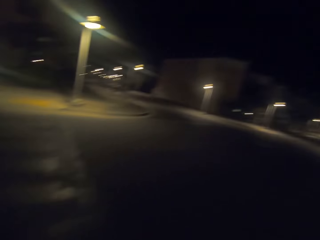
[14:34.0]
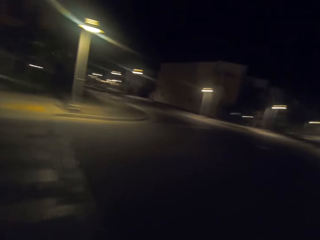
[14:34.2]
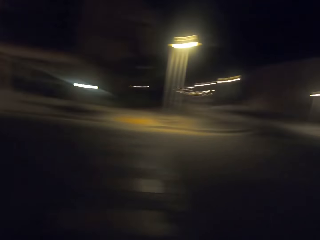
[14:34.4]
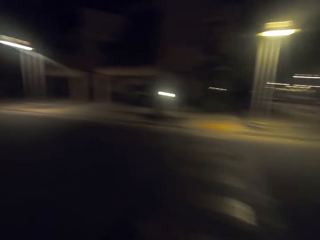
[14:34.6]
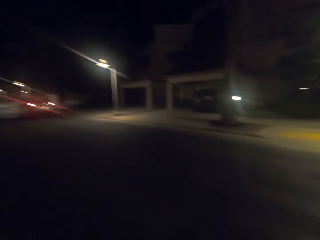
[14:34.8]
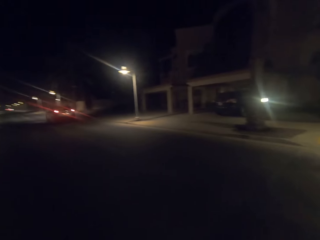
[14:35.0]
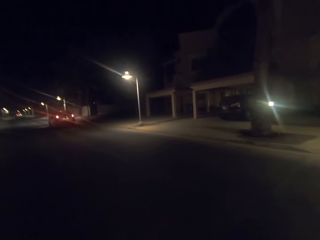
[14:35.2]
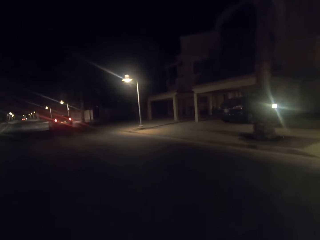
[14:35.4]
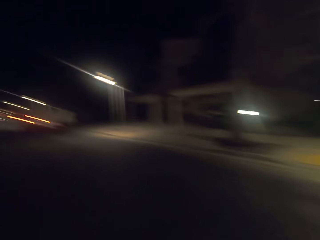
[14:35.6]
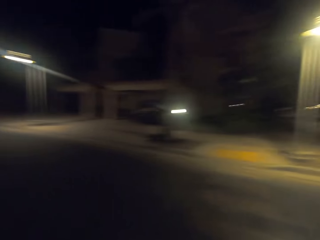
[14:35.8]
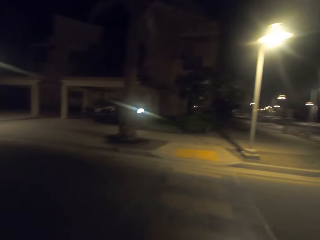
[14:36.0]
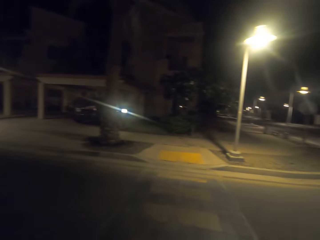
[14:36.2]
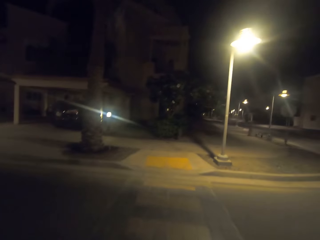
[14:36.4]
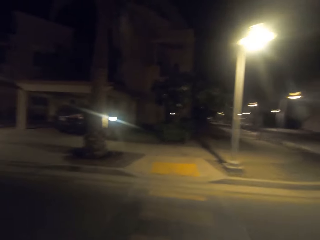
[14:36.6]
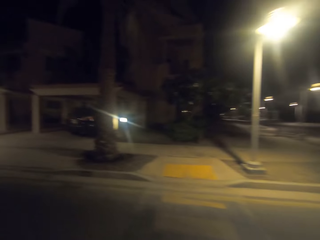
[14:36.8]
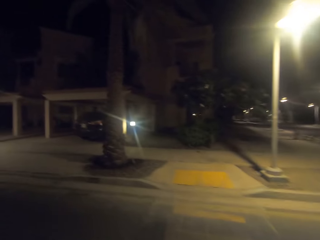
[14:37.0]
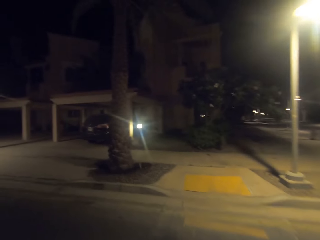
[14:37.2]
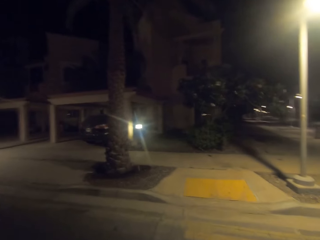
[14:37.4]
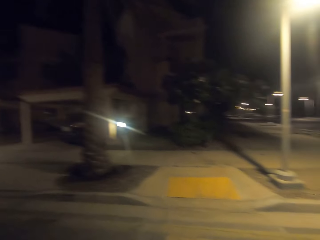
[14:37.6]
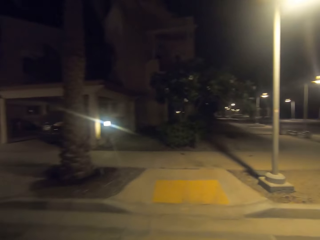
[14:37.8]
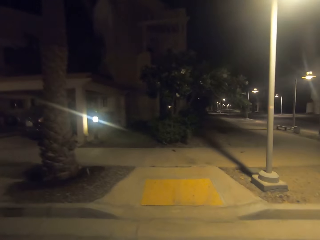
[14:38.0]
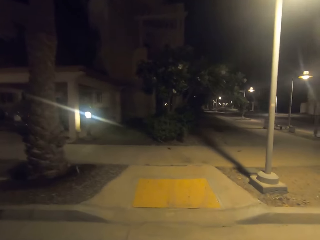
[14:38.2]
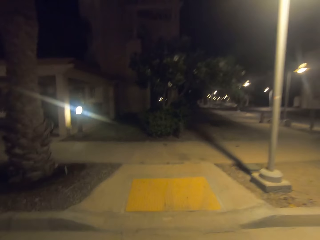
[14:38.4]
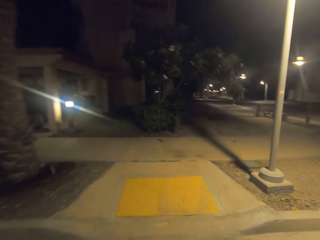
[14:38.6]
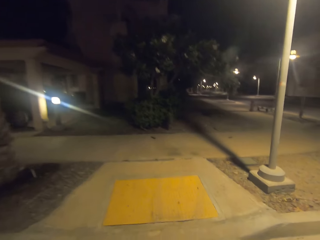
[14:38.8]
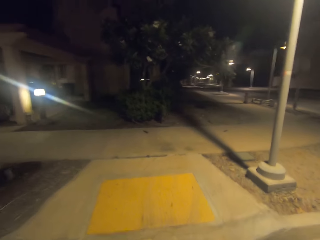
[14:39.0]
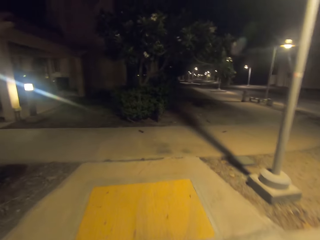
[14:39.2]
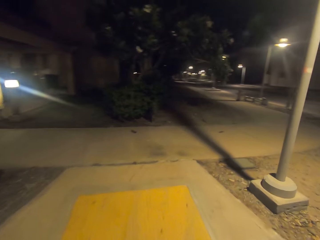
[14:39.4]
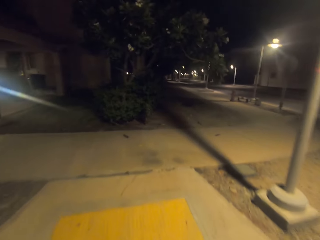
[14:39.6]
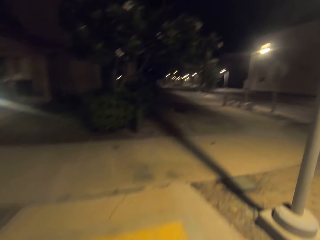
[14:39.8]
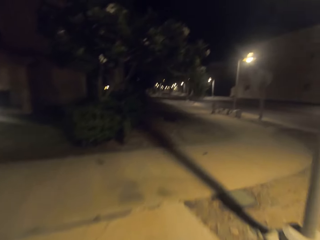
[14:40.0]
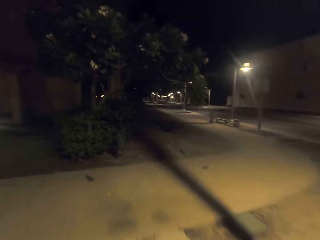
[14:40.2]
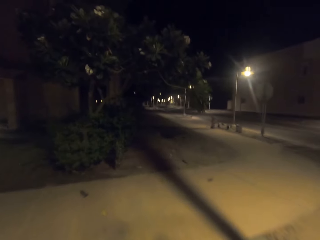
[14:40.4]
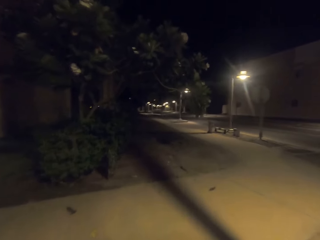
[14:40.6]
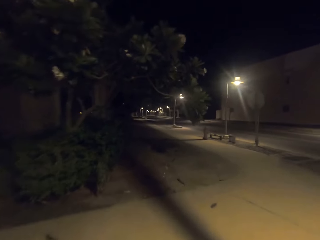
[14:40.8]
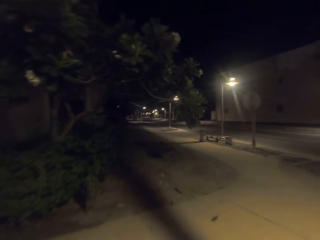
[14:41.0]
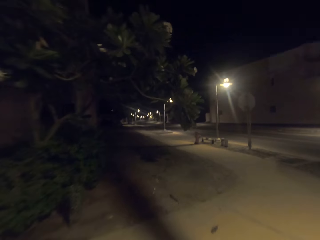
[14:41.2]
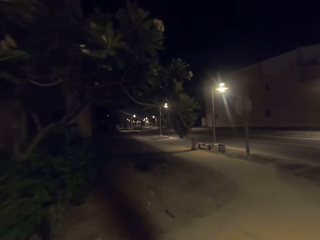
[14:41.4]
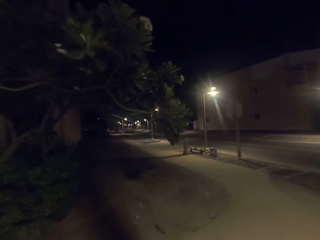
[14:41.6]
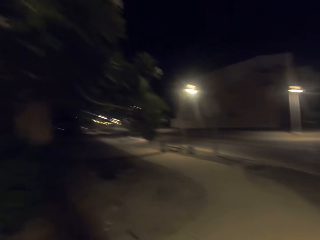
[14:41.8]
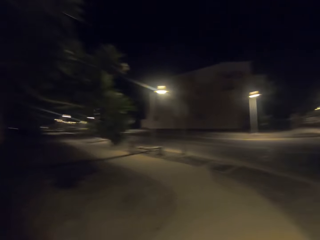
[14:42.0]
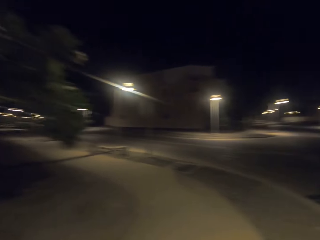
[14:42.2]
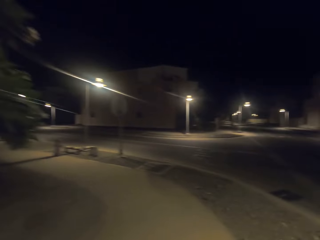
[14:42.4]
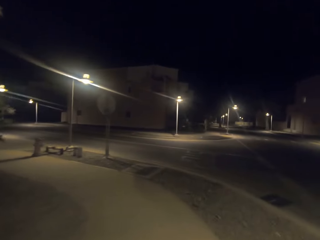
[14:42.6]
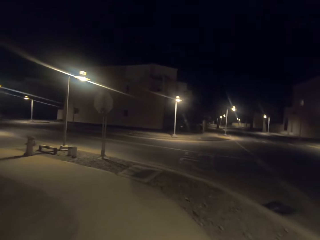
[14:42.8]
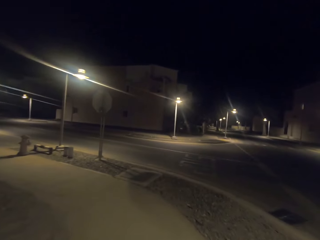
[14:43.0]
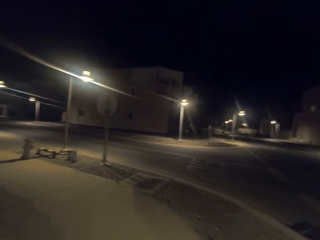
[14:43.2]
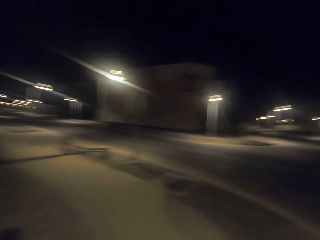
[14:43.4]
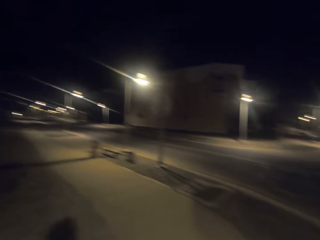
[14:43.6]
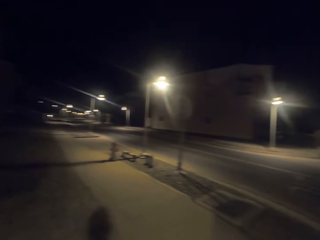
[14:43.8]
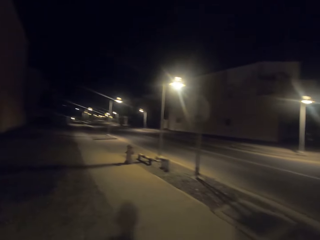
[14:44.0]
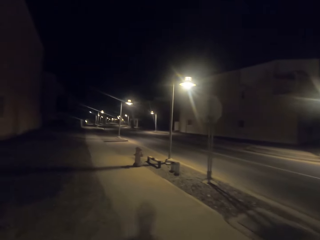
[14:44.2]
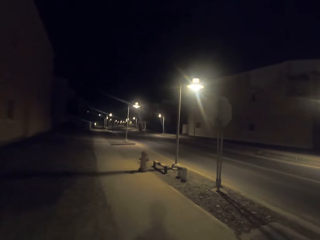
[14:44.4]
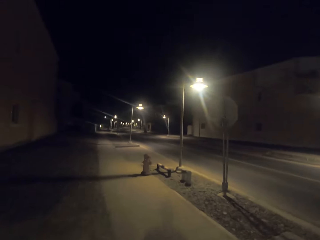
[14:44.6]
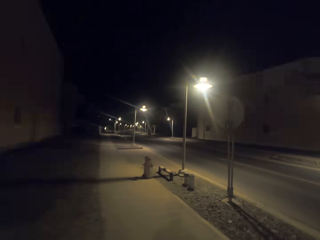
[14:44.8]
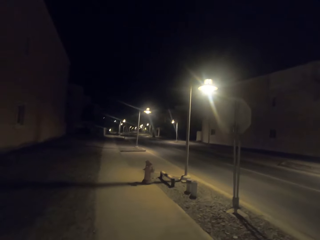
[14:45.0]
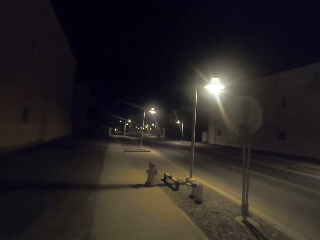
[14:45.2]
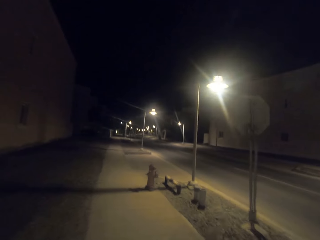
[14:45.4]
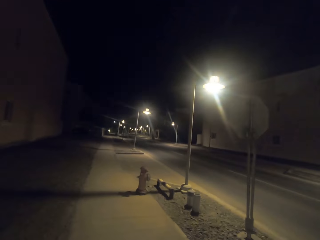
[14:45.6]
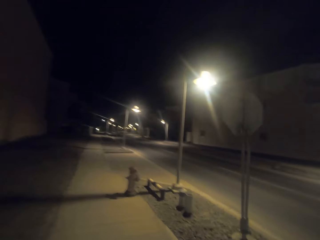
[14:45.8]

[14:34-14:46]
The camera wearer crosses the road. They walk on the sidewalk.

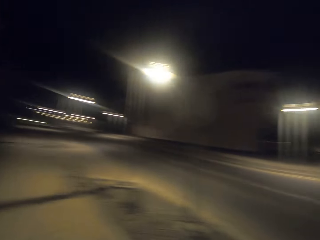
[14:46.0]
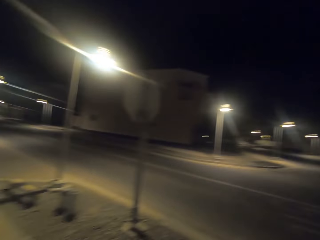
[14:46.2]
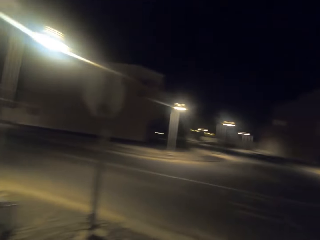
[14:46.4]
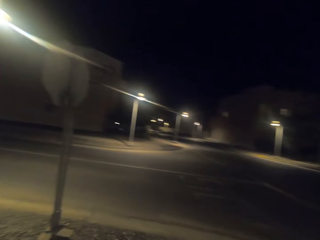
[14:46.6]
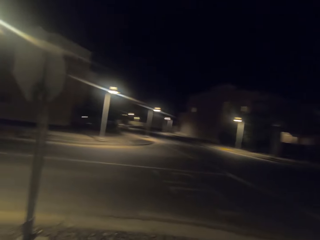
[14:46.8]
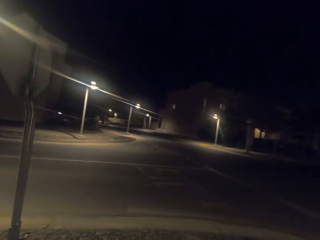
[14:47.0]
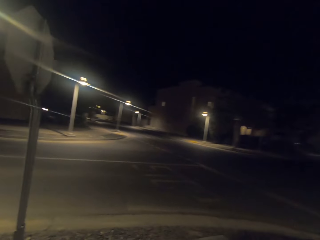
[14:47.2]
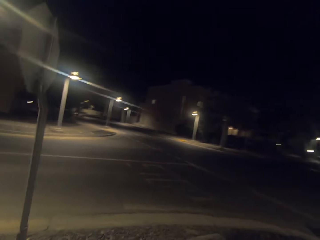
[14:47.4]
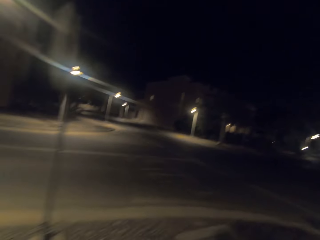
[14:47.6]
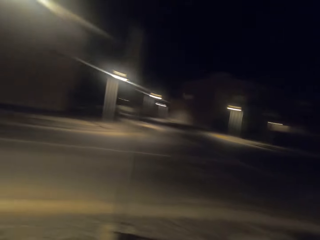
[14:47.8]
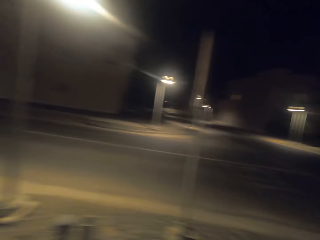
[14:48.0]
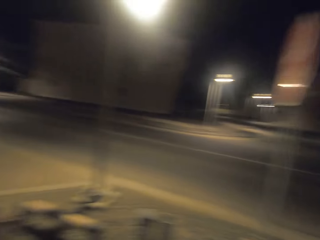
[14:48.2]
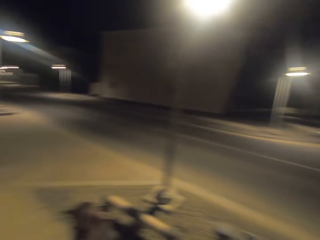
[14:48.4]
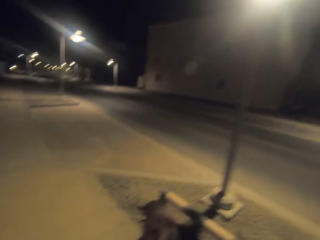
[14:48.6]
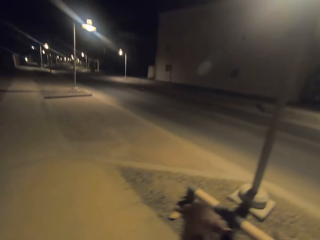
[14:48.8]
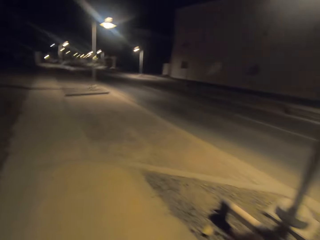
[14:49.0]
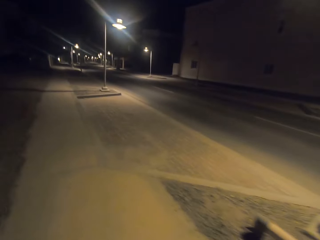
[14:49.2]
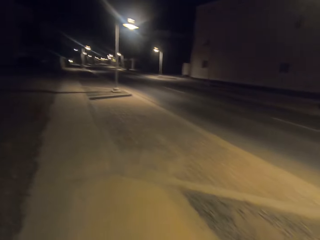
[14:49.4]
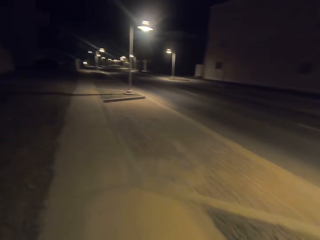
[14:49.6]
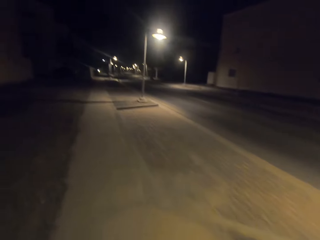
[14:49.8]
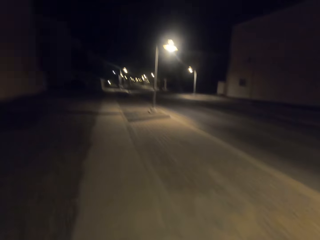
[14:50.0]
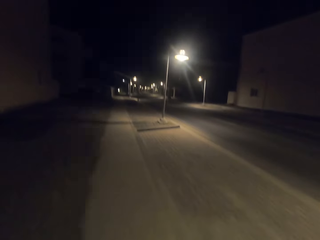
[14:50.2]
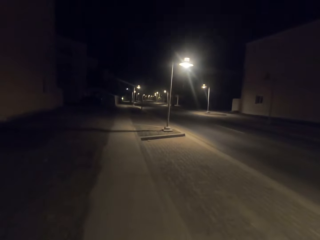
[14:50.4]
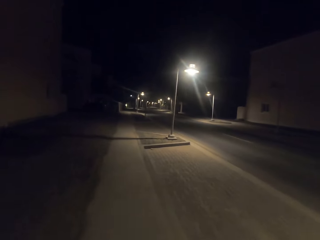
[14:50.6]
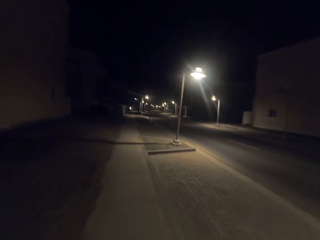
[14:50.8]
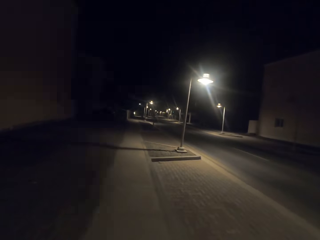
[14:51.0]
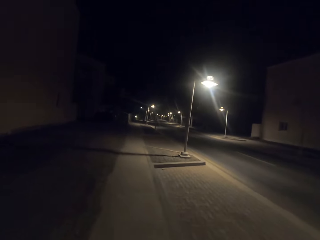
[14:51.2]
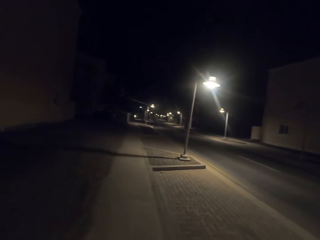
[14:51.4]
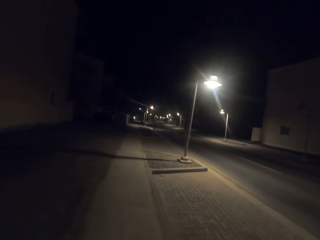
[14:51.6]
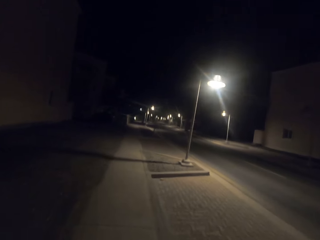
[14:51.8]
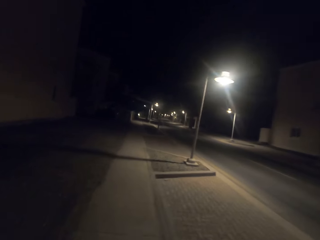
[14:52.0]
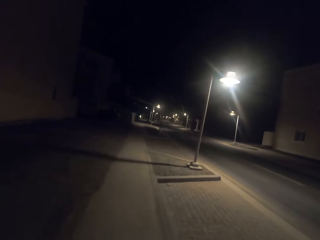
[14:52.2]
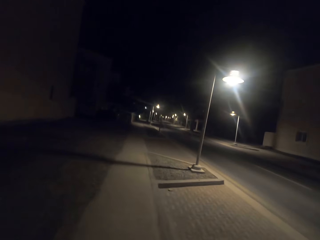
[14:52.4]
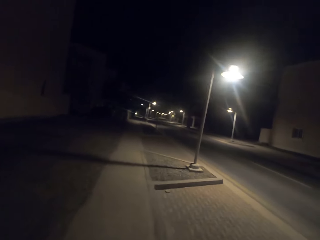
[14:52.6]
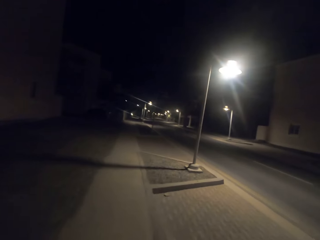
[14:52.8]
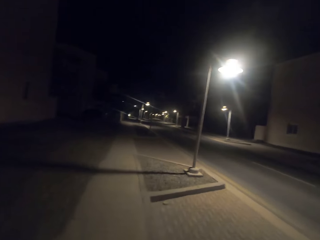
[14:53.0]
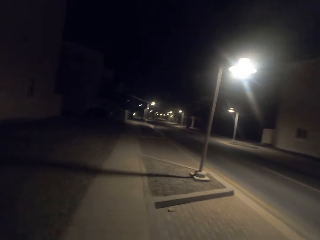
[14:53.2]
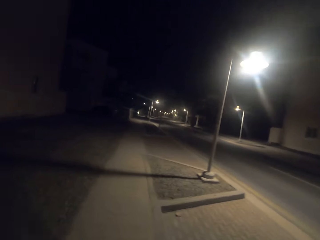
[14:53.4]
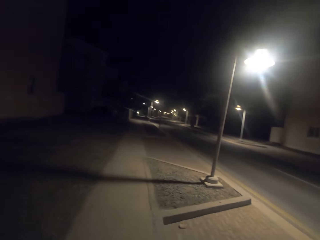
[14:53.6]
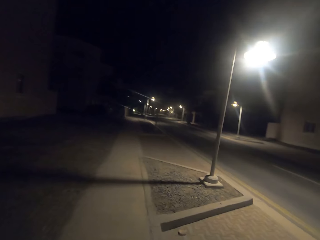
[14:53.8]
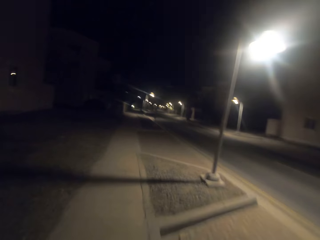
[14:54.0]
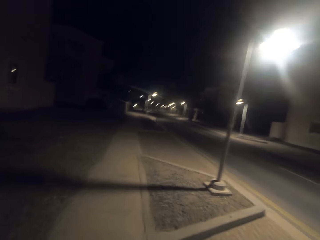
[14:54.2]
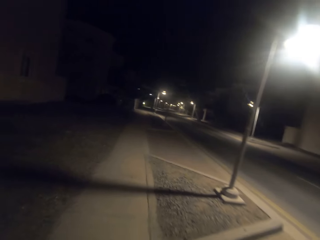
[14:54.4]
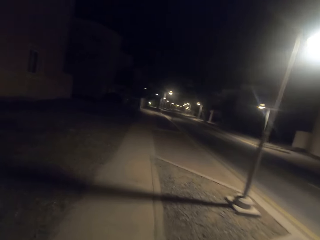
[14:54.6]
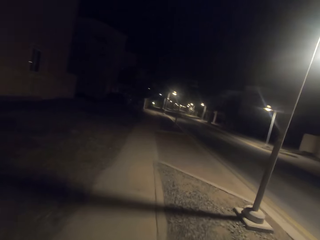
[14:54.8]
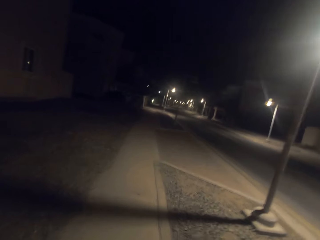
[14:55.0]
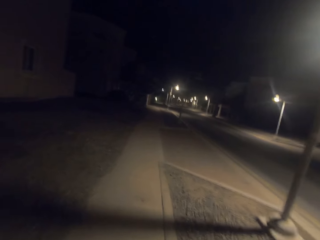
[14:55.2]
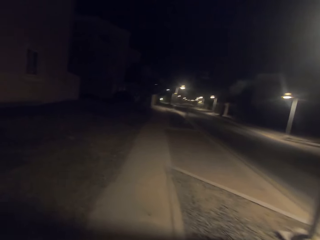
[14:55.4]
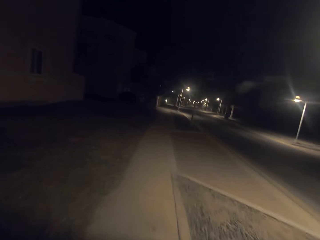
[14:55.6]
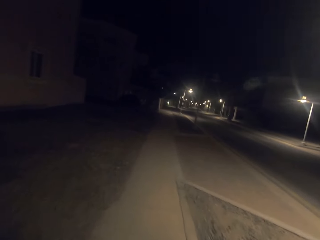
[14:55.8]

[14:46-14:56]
The camera wearer looks around. They walk on a footpath.
